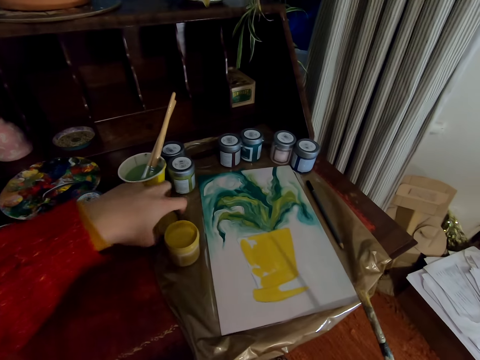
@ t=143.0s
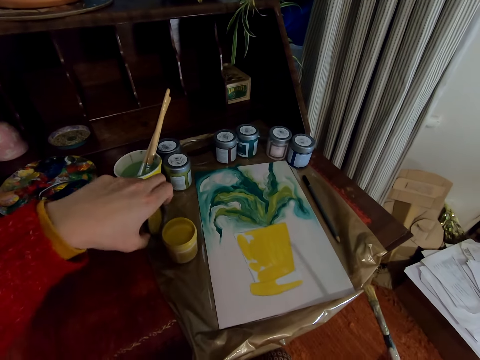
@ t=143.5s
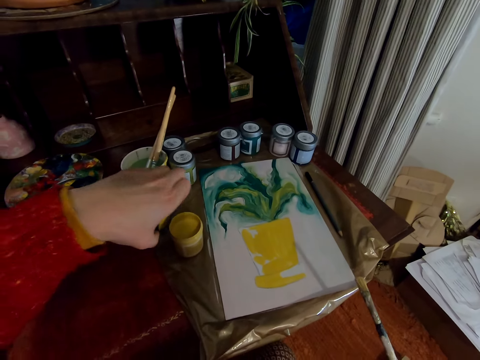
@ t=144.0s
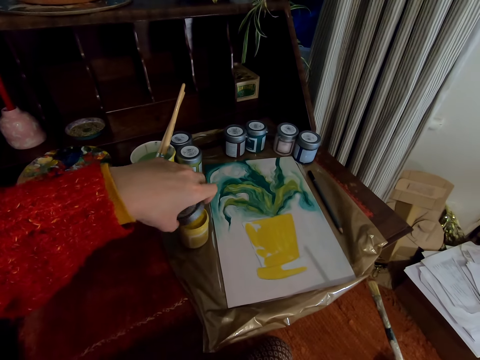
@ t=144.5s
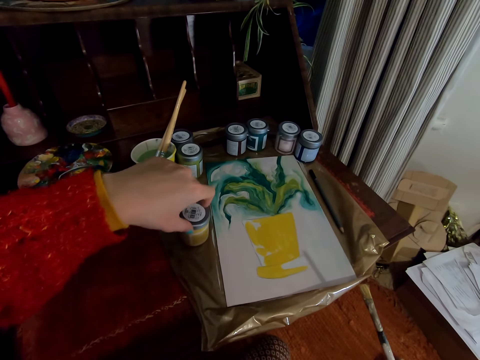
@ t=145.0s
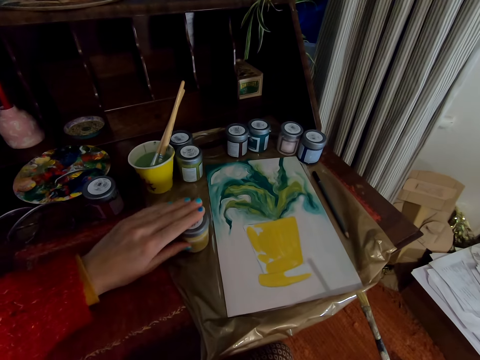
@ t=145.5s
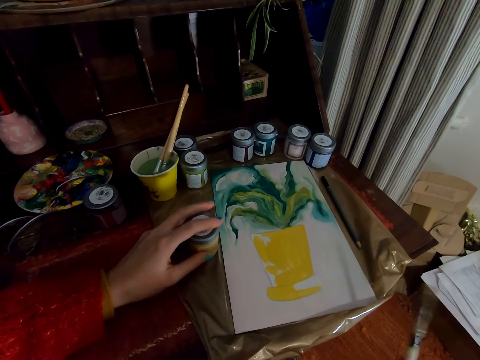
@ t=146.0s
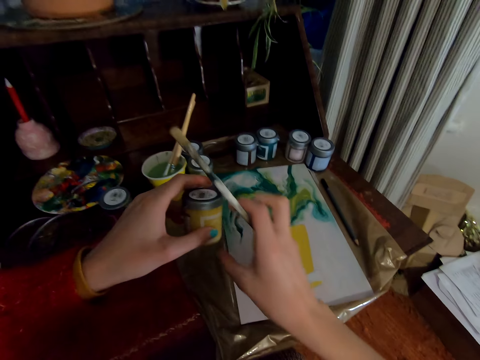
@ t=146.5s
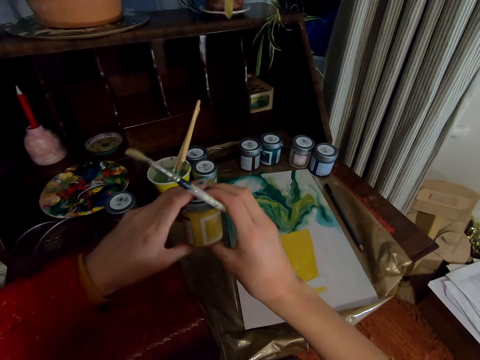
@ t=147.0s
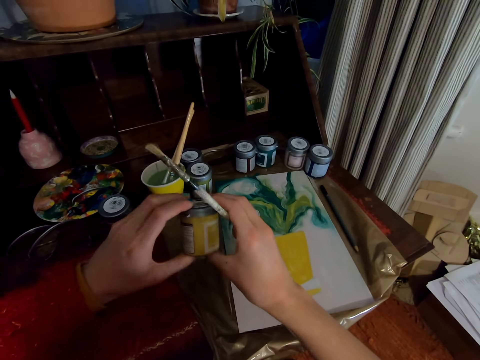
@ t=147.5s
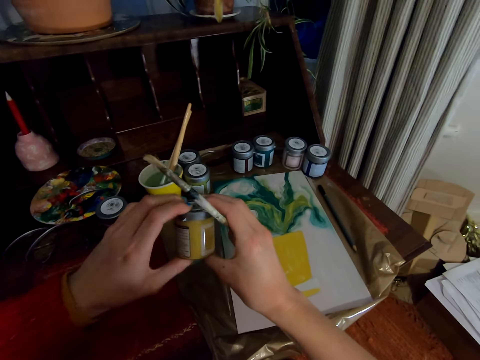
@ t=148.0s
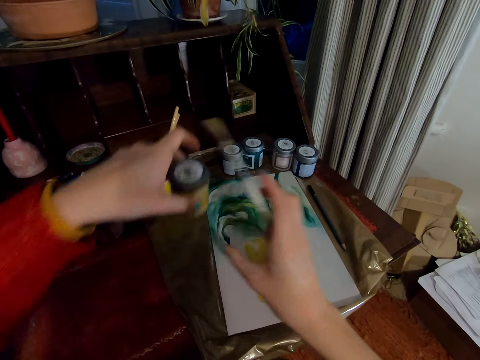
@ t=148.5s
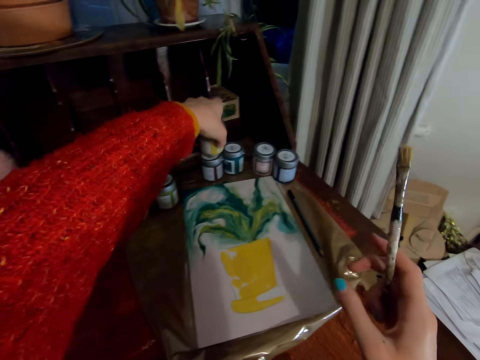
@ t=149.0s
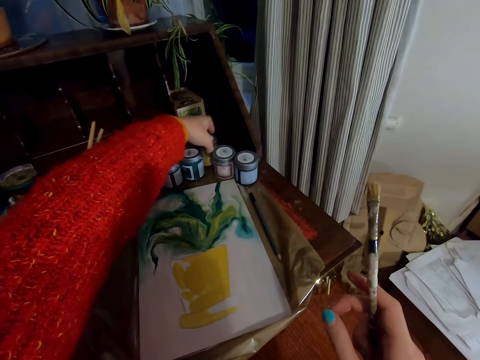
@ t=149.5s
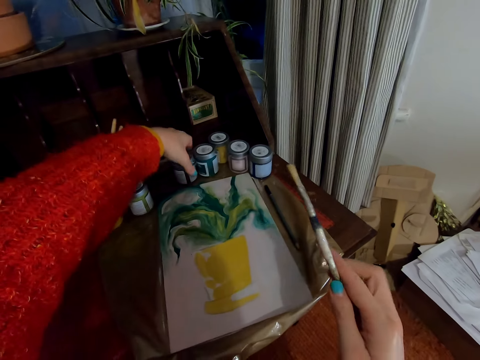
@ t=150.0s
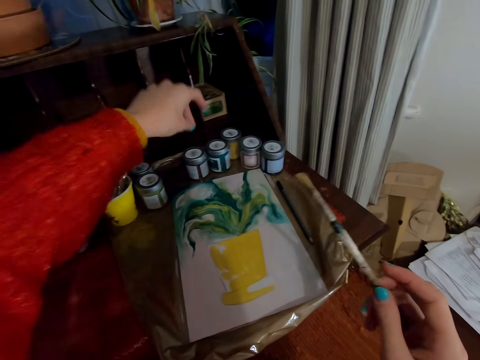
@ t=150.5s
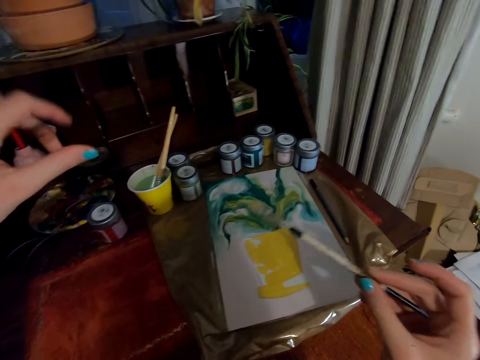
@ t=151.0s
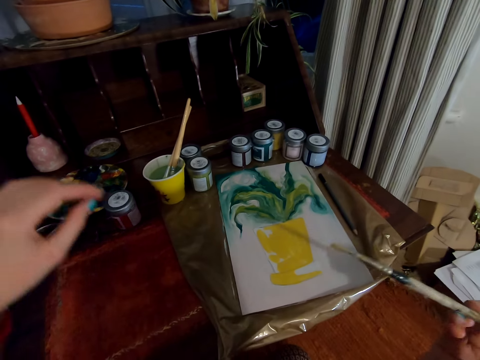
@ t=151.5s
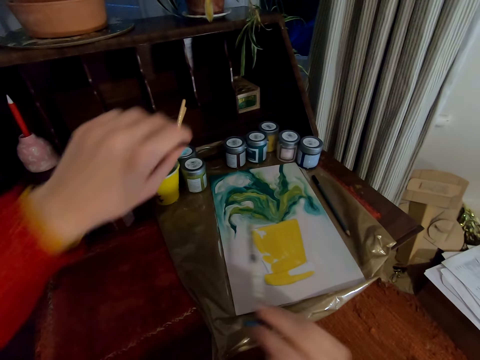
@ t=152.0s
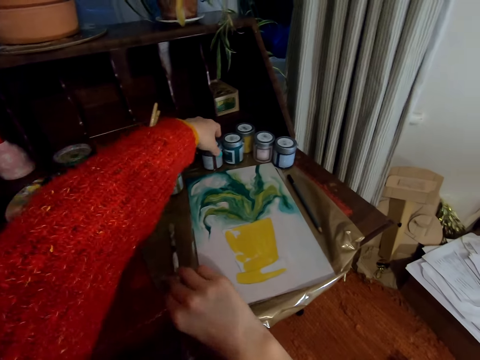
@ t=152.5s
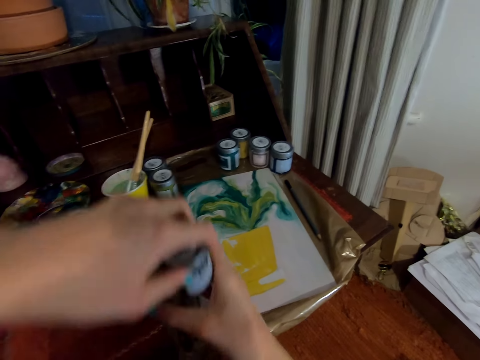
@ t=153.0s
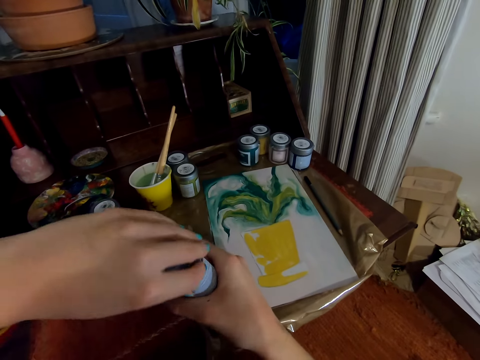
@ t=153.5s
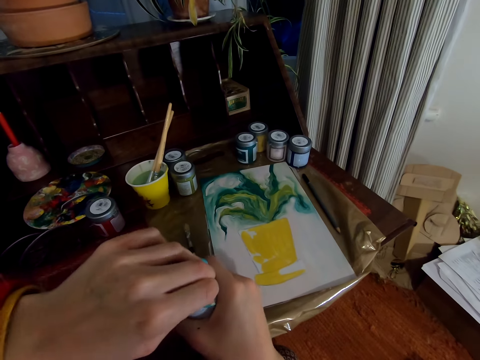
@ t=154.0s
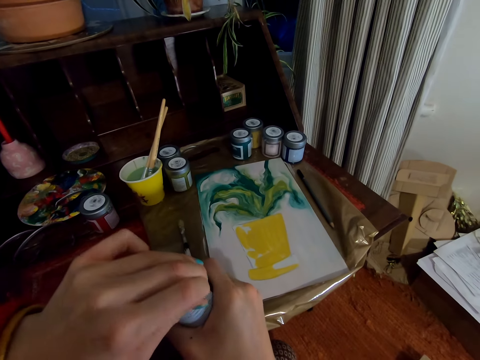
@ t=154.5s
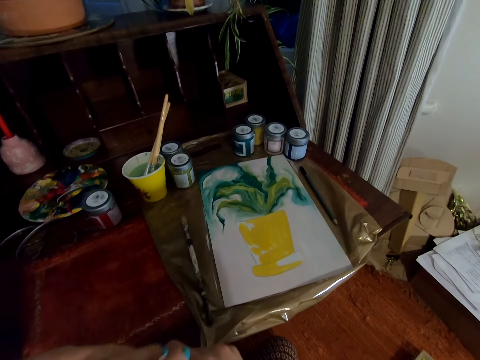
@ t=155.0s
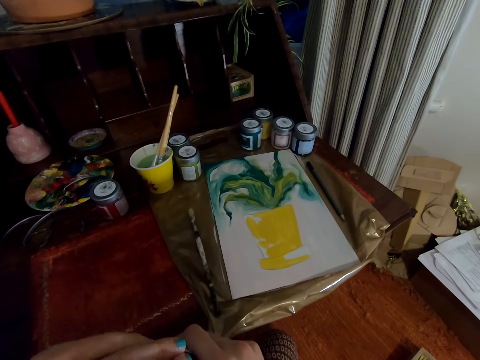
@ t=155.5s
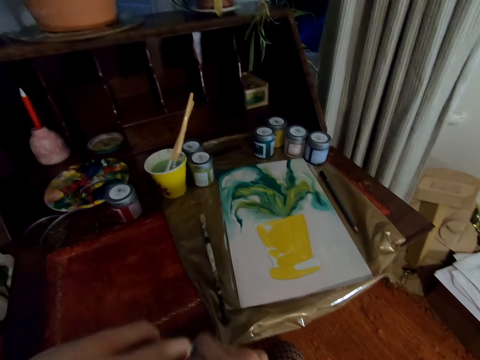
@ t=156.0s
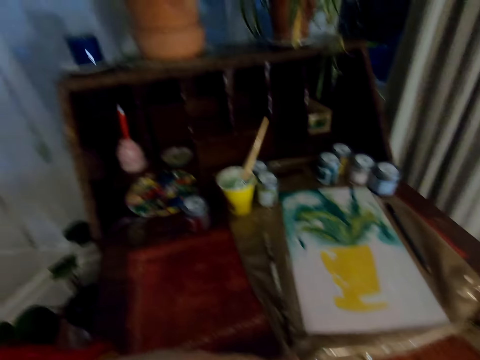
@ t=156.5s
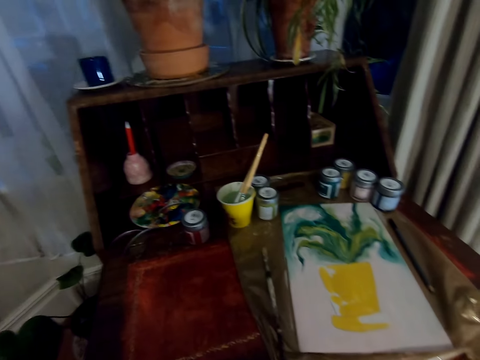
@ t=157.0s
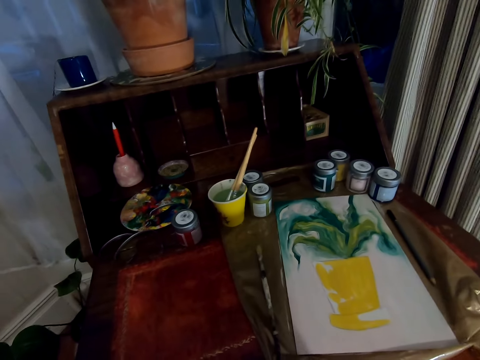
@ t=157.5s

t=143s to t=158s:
The camera wearer lifts the lid with their hand. They cover the paint tin with the lid. They tighten the painting tin with their hands. They put the paint tin on the table. They touch the painting tin. They pick the paint tin from the table. They lift the lid with their hand. They remove paper from the painting tin. They open the paint tin.

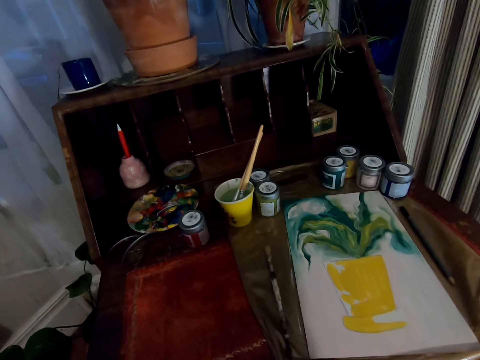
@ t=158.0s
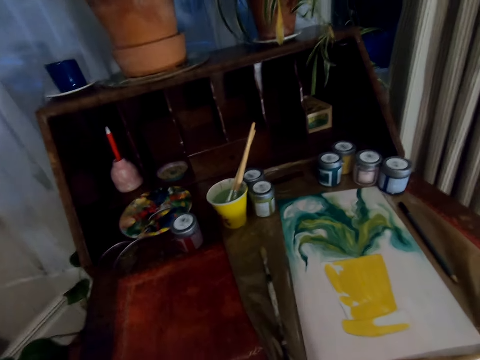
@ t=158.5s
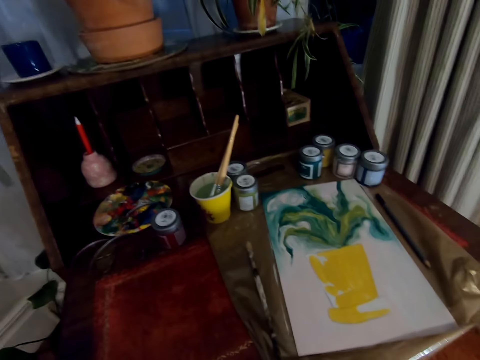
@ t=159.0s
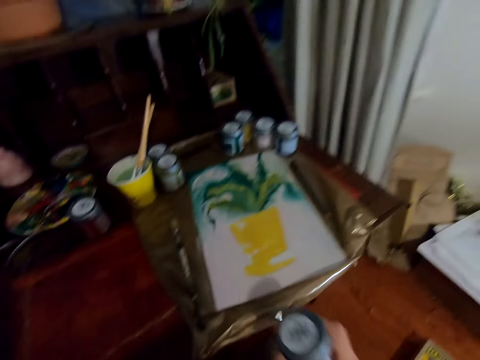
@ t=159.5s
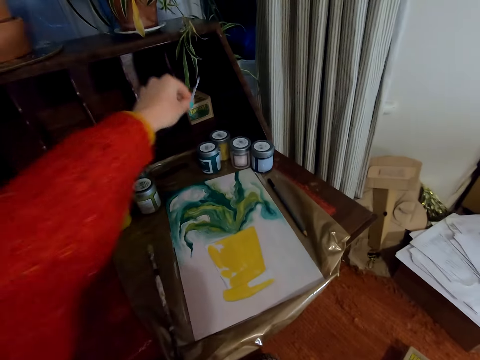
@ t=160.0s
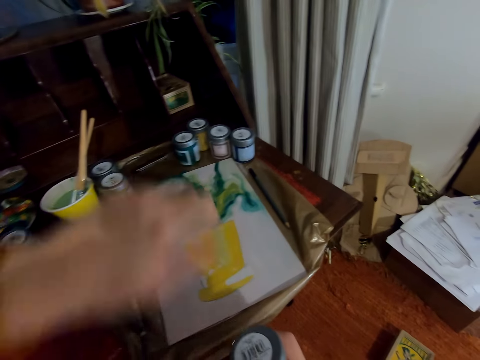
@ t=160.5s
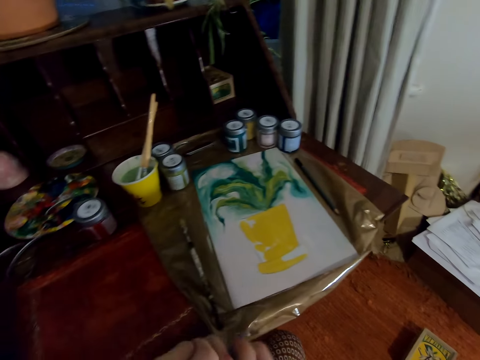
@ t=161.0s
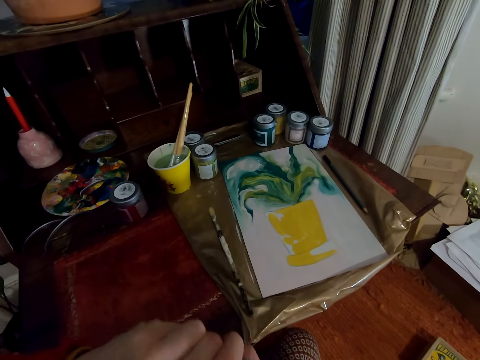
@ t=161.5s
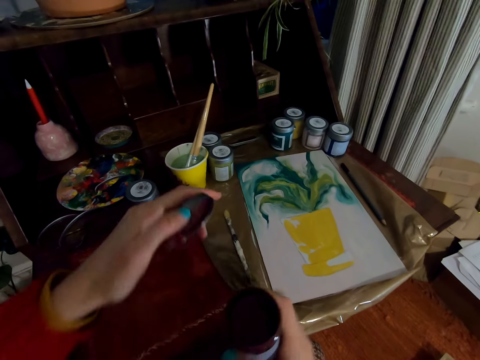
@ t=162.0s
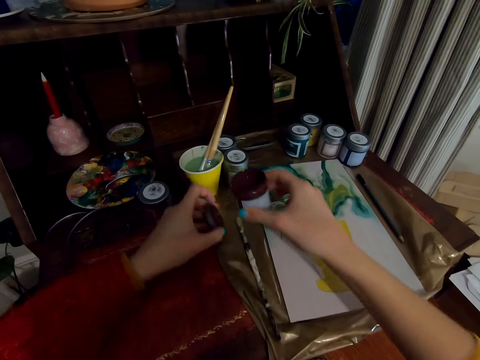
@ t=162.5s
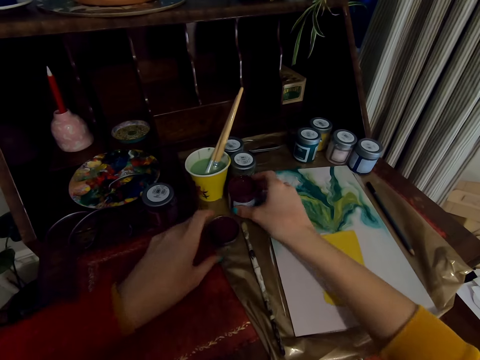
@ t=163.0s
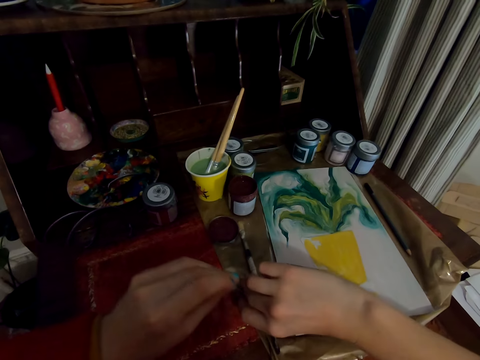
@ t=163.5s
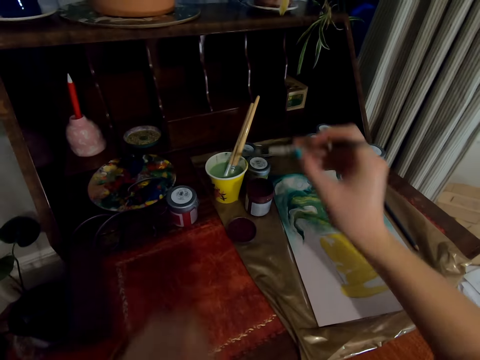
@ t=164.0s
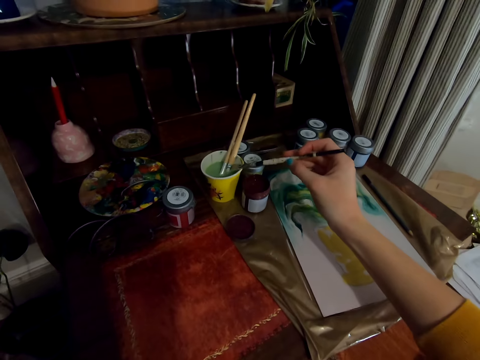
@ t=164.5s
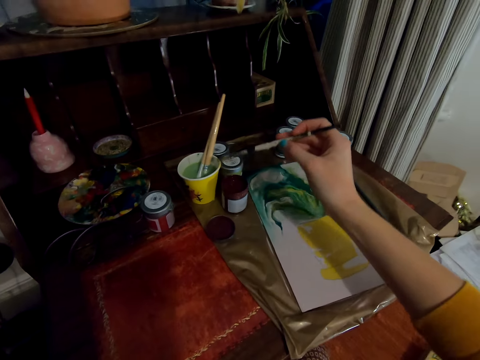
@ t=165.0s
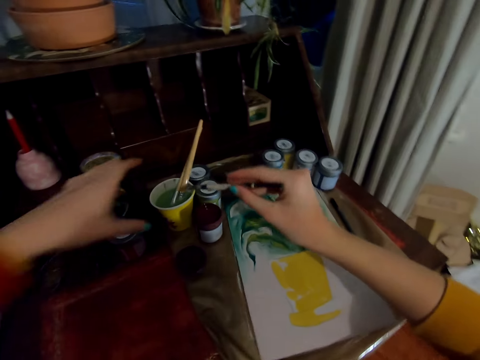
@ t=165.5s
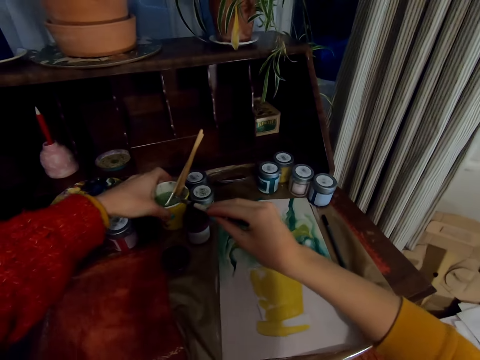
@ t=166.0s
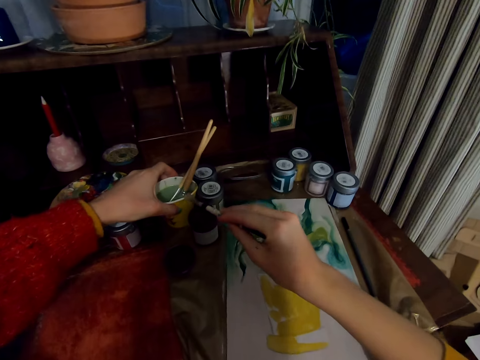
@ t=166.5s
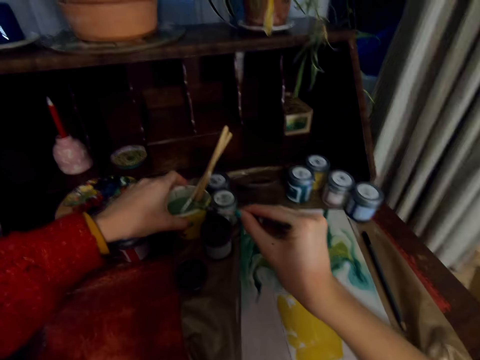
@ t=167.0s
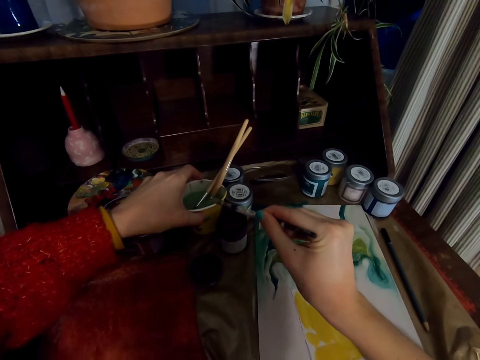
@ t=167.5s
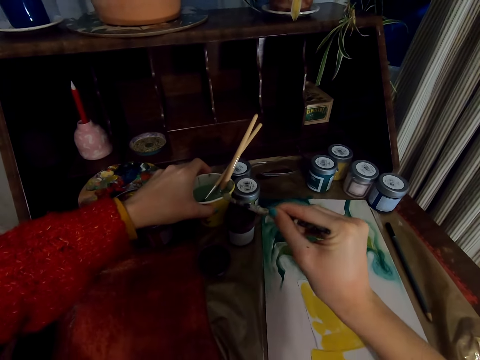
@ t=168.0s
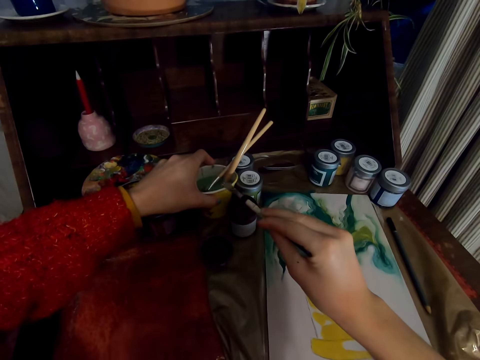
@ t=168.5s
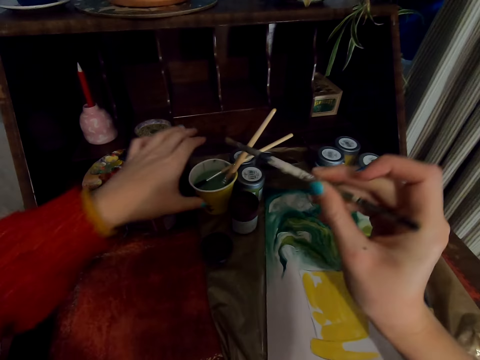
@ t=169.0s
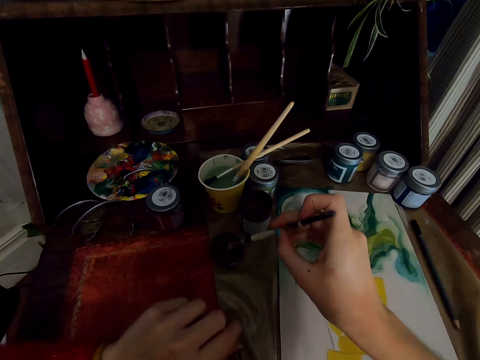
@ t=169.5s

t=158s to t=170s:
The camera wearer drops the paper on the table. They open the lid with both hands. They place the lid on the table. They put the paint tin on the table. They lift the painting brush from the table. They rub off the painting brush against the cup. They hold the cup with their hand. They rub off the painting brush against the cup. They dip the paintbrush in the paint tin.
